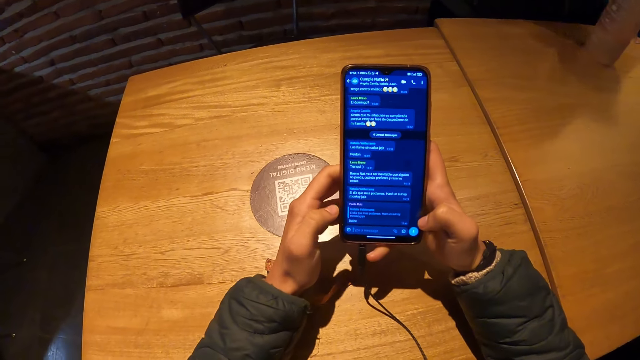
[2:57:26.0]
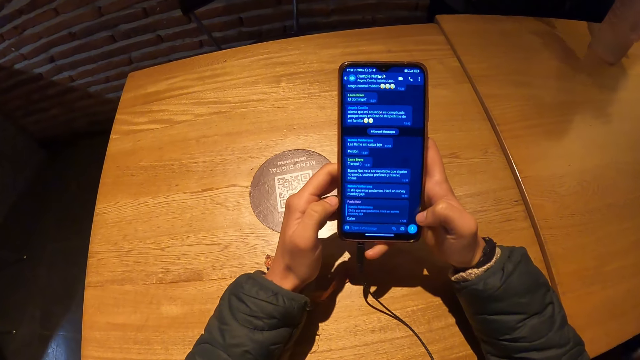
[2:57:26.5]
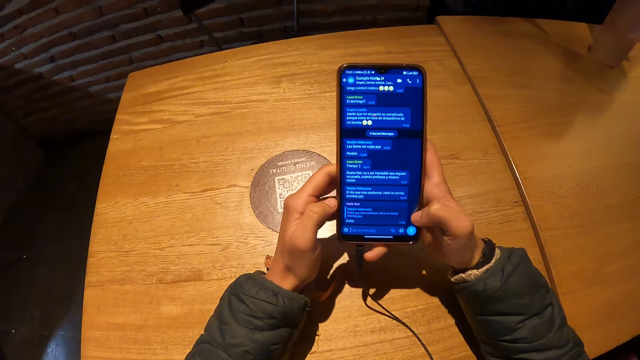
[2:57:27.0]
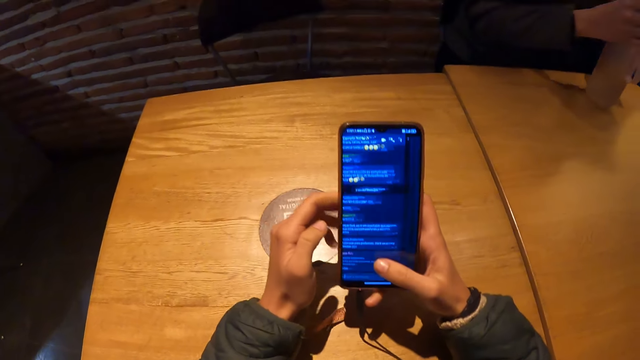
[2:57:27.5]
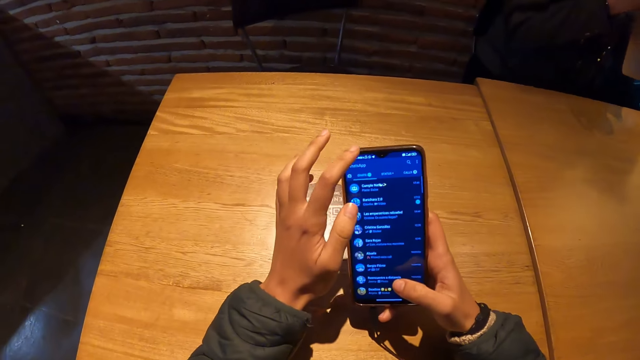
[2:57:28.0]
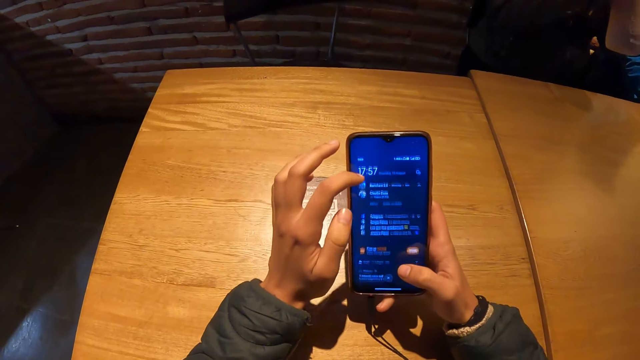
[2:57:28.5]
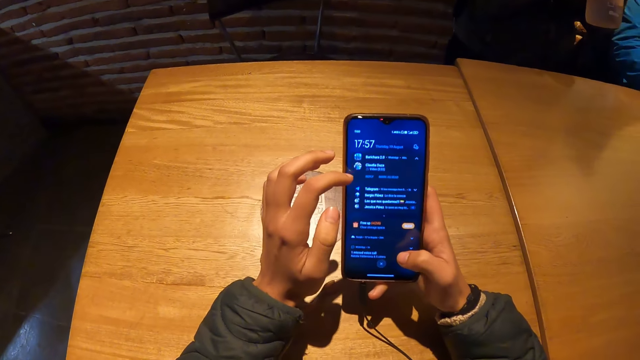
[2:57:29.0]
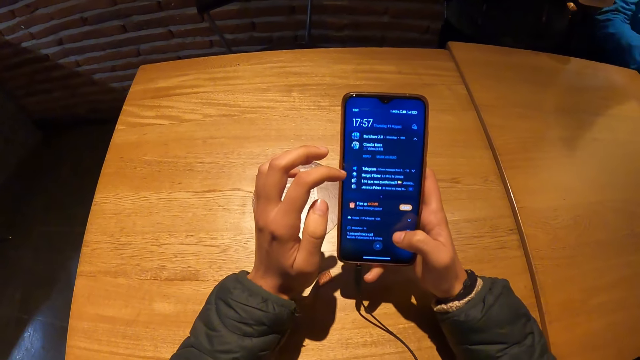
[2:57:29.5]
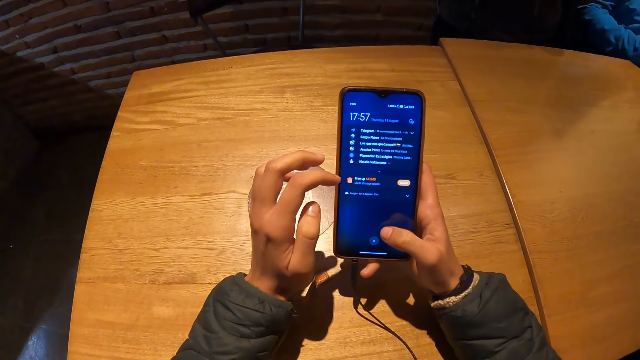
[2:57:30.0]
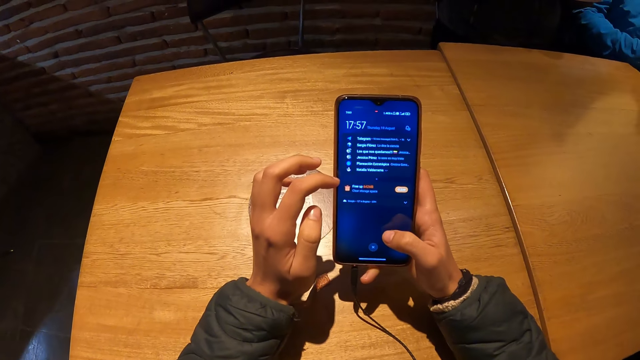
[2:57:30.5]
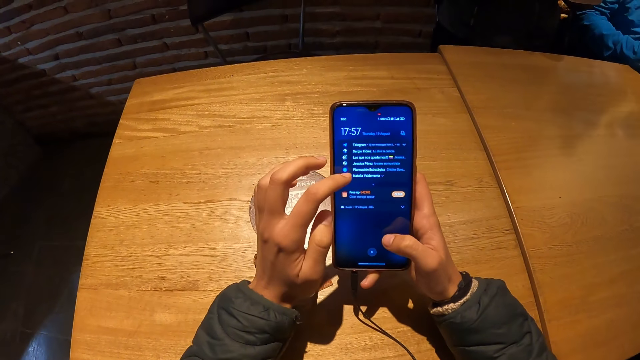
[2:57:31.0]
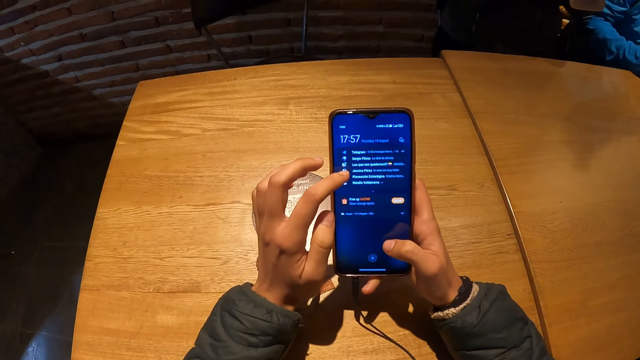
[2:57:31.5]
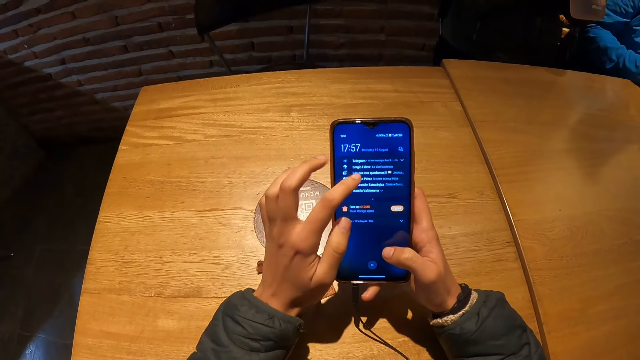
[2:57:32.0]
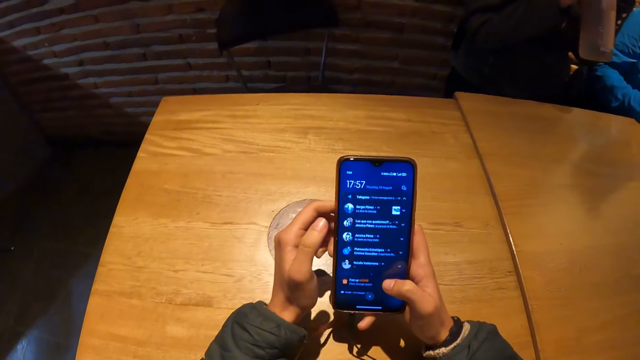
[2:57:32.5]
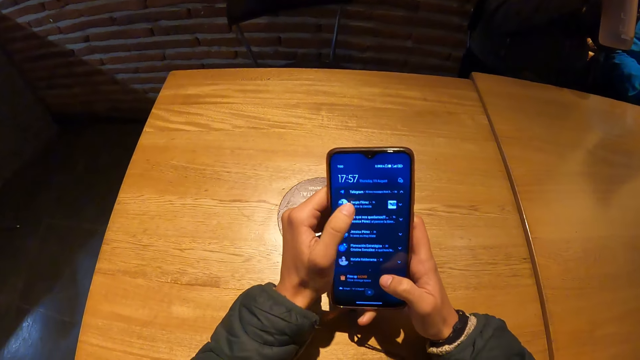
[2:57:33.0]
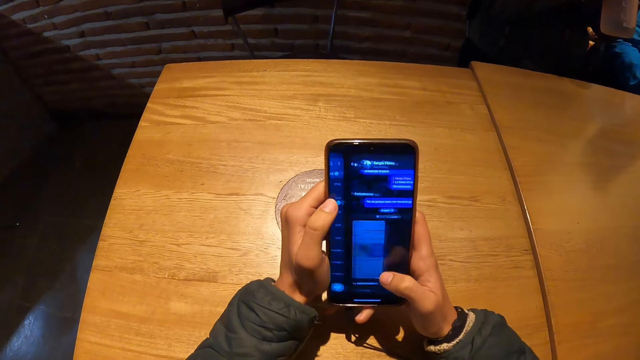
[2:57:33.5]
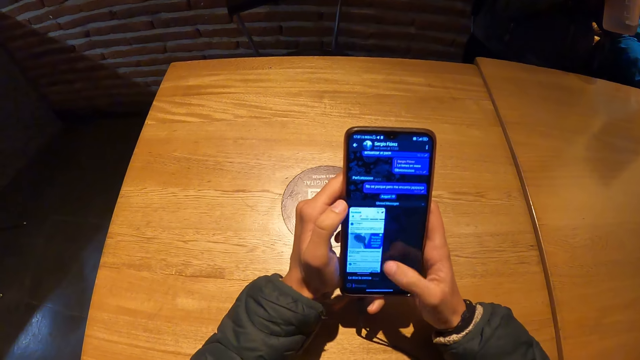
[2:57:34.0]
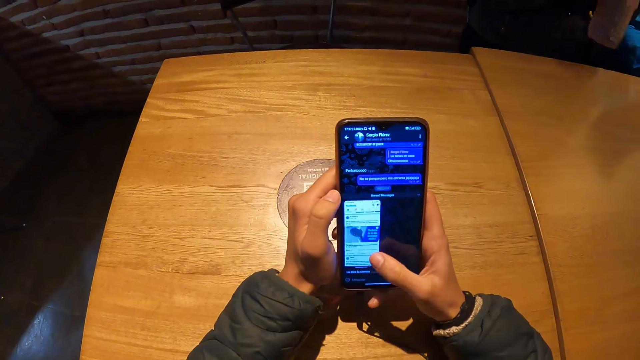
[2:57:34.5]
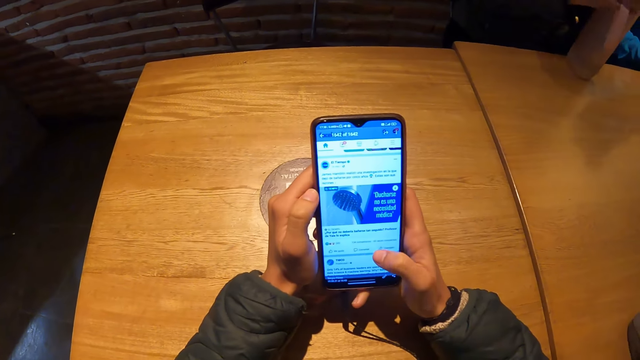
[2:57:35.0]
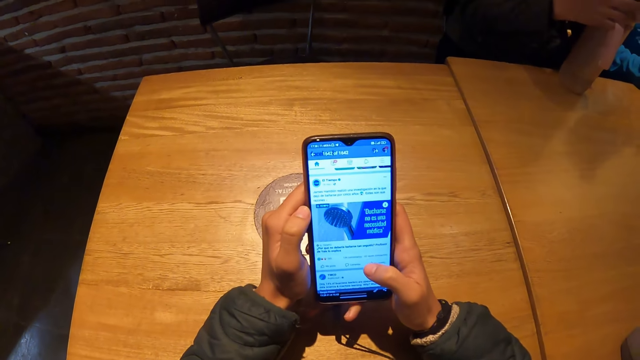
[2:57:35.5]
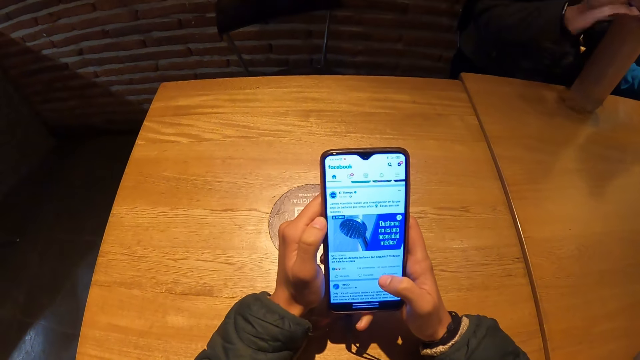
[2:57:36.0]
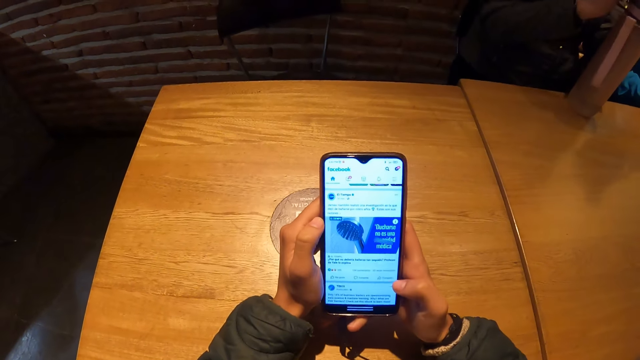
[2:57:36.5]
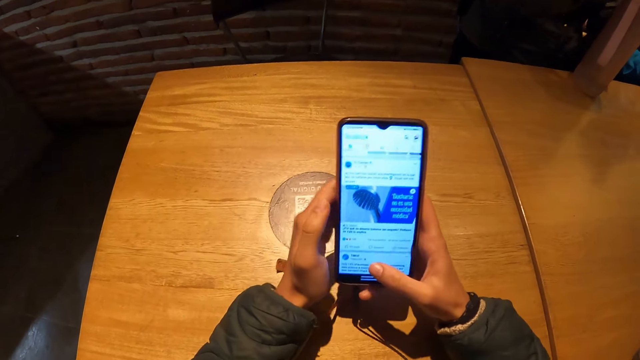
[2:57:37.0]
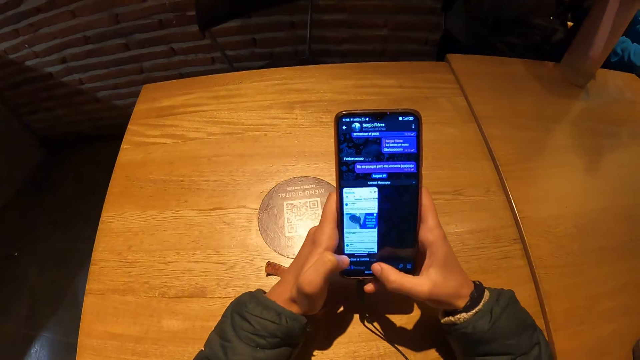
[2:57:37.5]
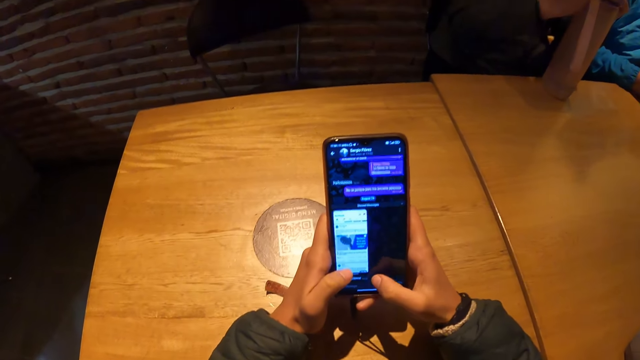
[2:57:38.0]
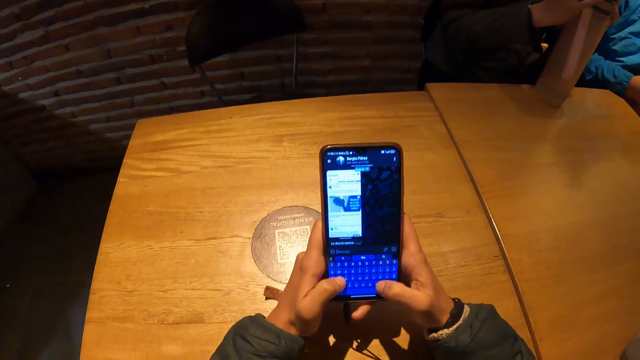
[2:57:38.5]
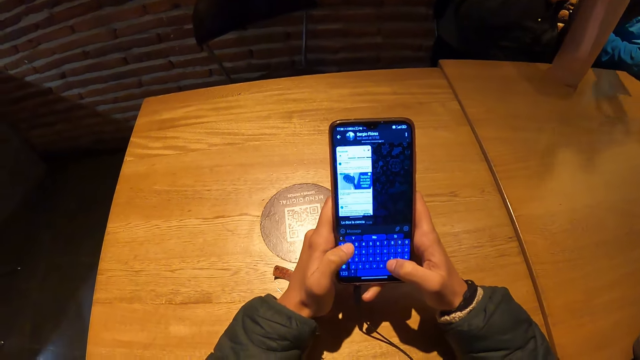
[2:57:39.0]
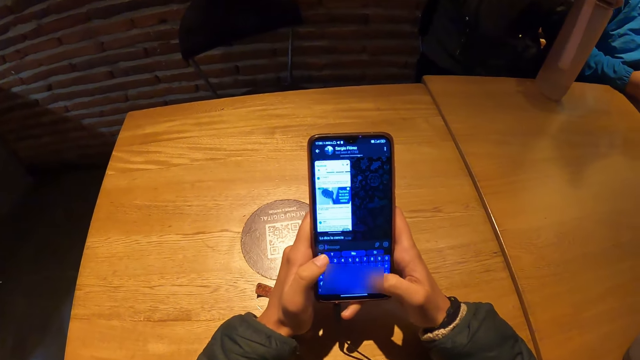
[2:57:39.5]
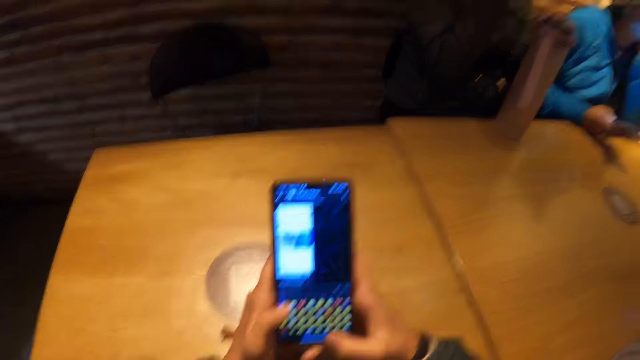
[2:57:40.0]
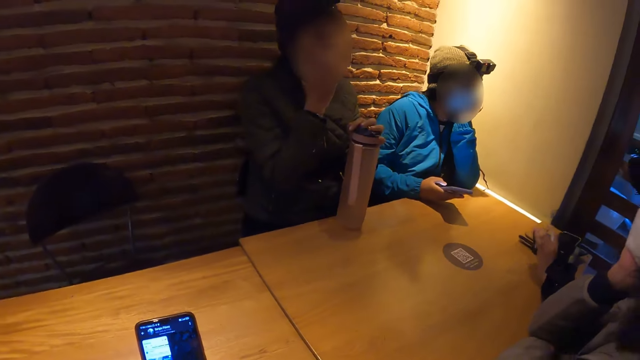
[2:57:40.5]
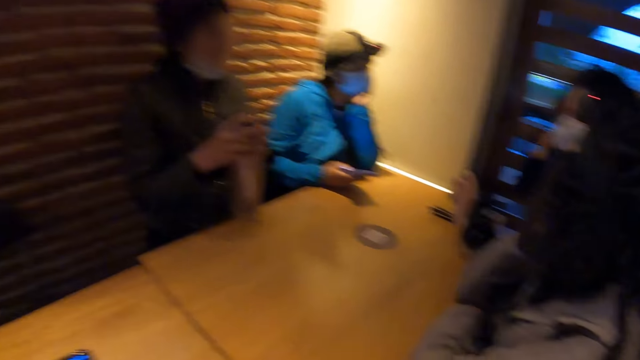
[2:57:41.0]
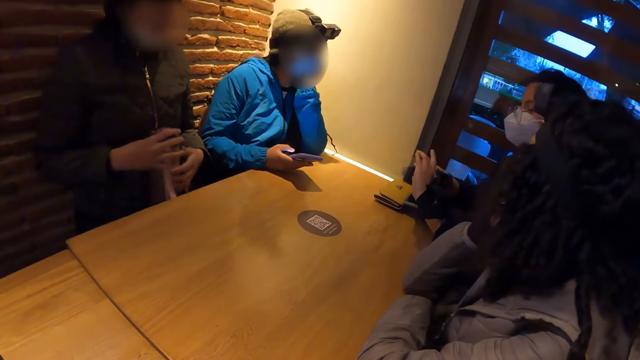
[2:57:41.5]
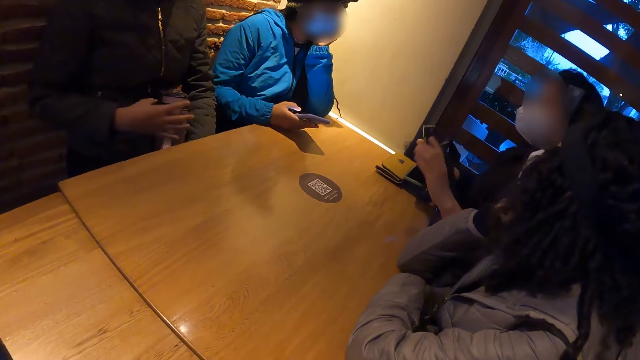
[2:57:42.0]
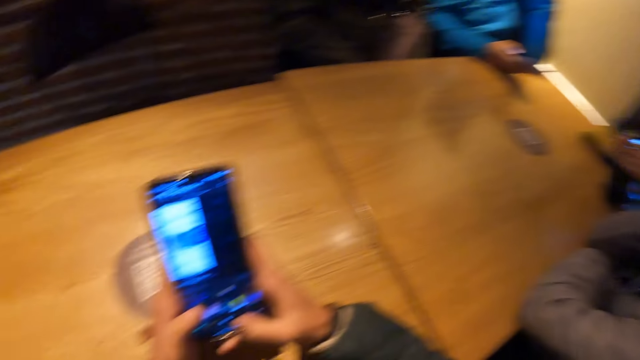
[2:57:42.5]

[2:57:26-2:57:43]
The camera wearer holds her phone with both hands. She operates her phone with both hands. A woman puts the bottle on the table. The camera wearer uses the phone. A person holds the phone. The woman picks up the bottle from the table with her hands and holds the bottle. Another woman checks a camera with her hands.

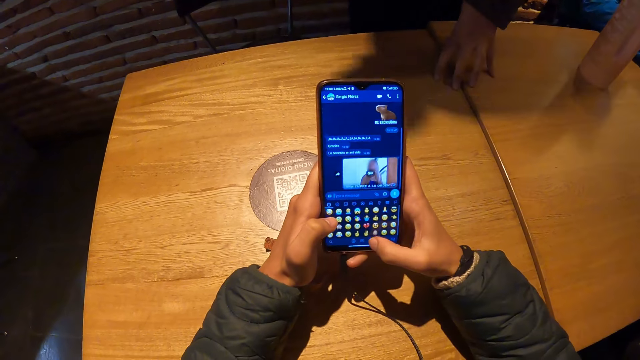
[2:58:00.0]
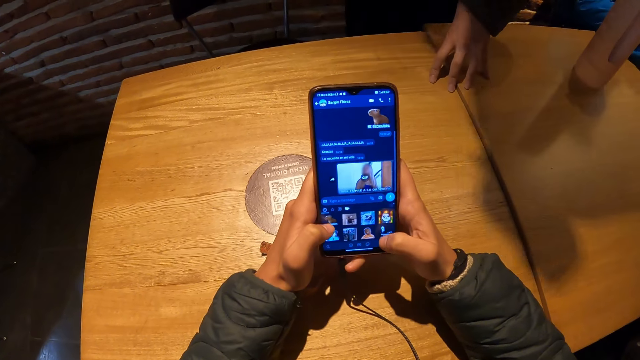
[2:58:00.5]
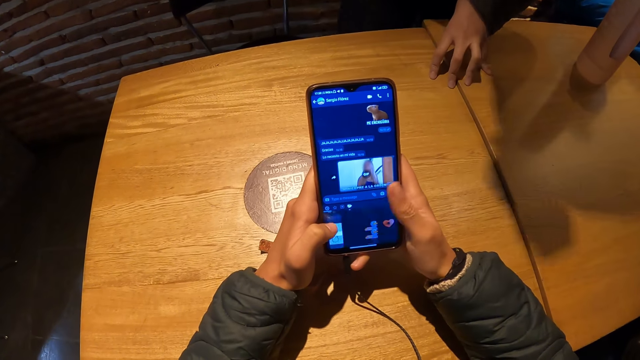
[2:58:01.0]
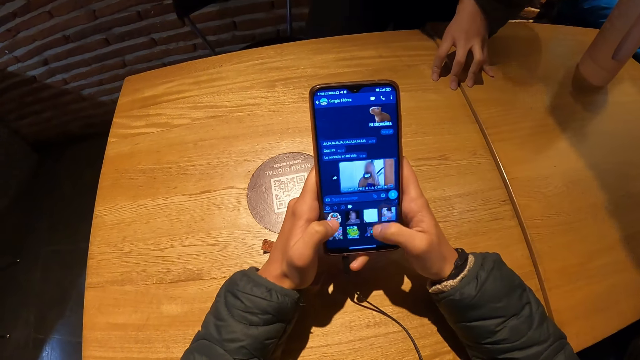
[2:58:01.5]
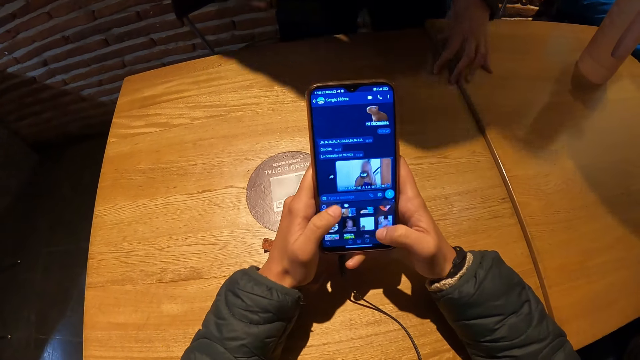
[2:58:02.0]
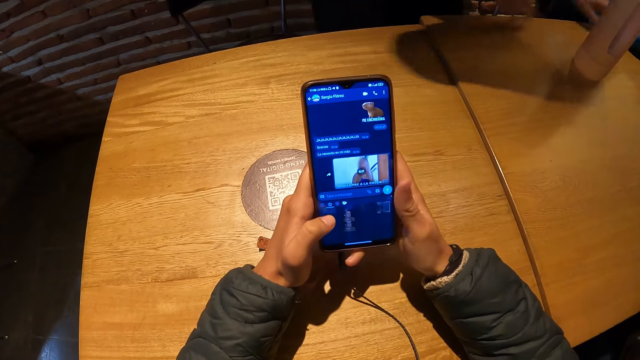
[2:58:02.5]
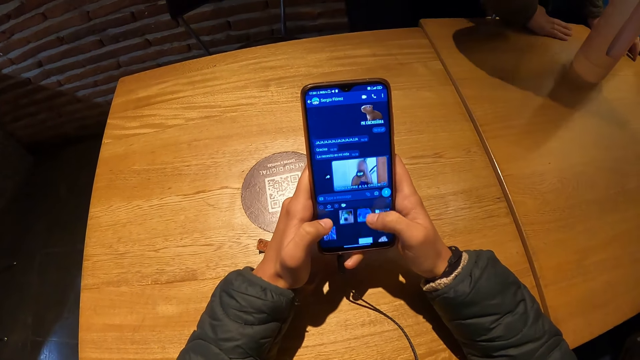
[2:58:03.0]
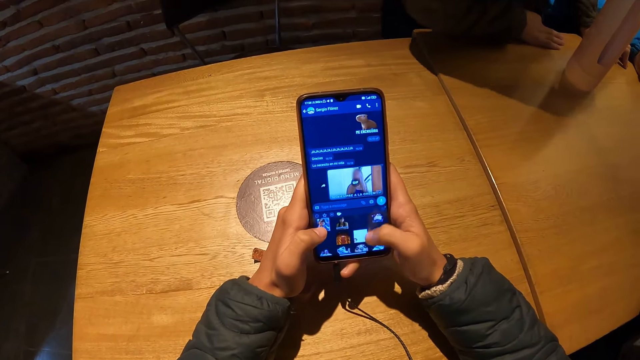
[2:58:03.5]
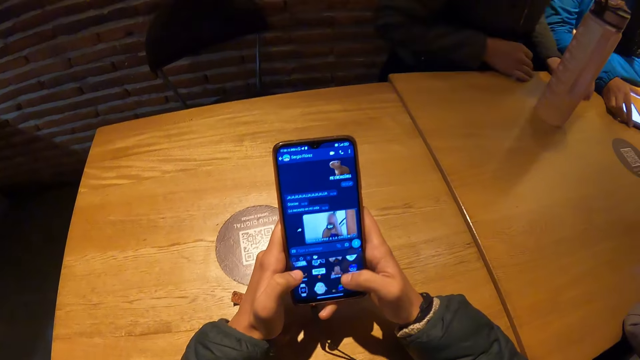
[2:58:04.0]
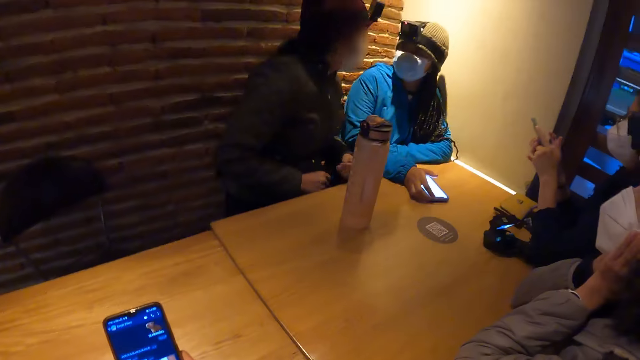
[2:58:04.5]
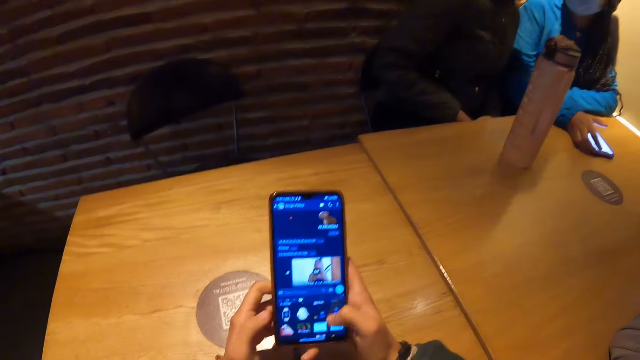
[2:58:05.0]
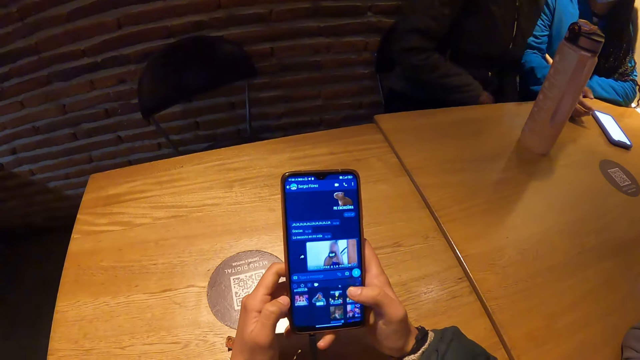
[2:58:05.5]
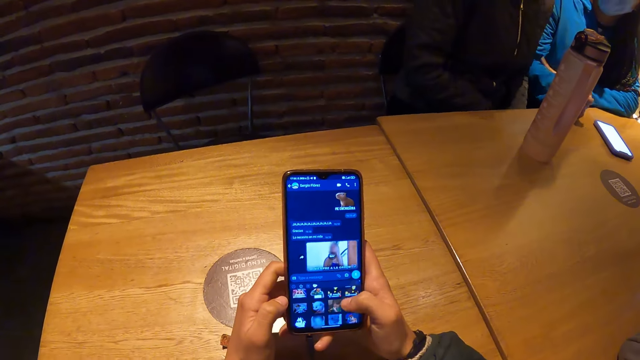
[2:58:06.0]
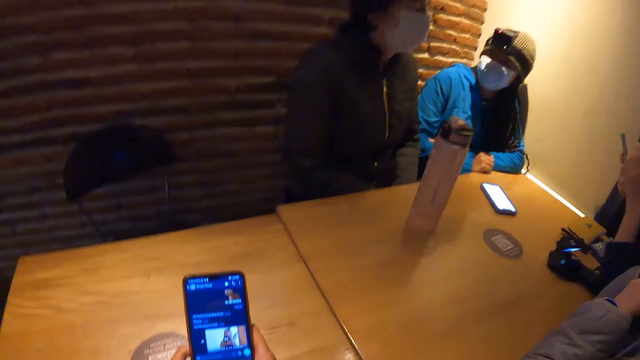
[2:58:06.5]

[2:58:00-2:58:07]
A woman touches the table. The camera wearer uses the phone. Another woman drops her phone on the table with her right hand. A third woman operates her phone with her hands. The first woman interacts with the second woman. The camera wearer uses the phone.
